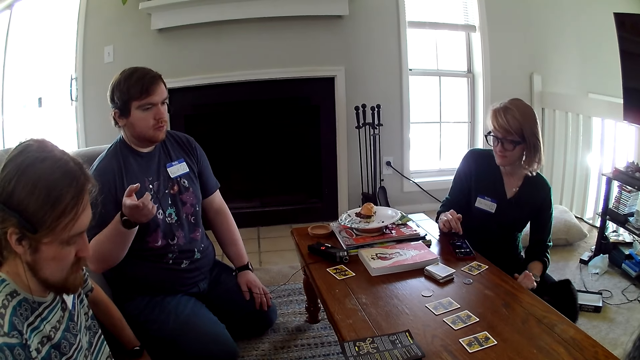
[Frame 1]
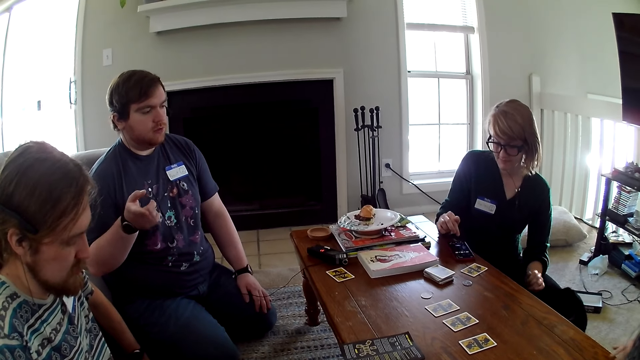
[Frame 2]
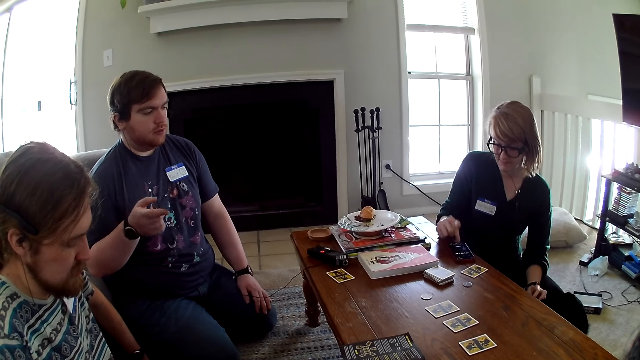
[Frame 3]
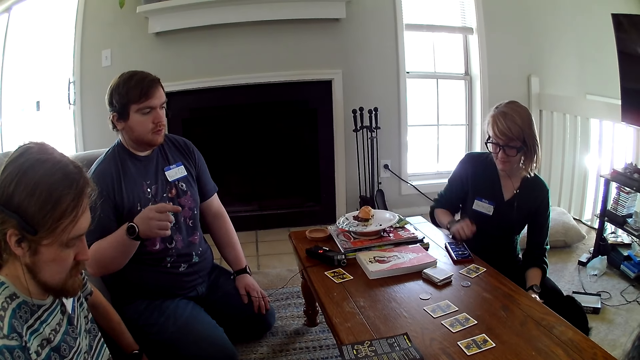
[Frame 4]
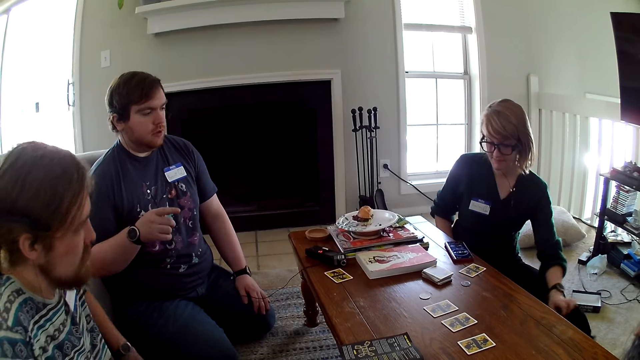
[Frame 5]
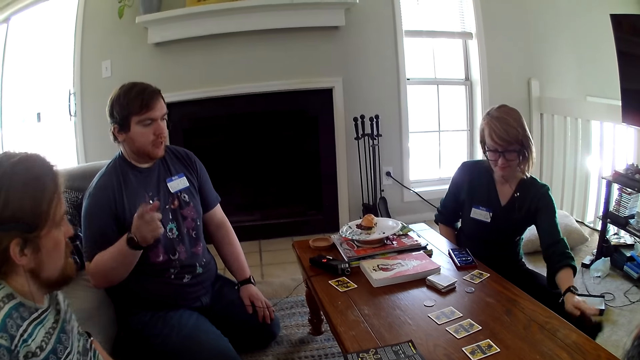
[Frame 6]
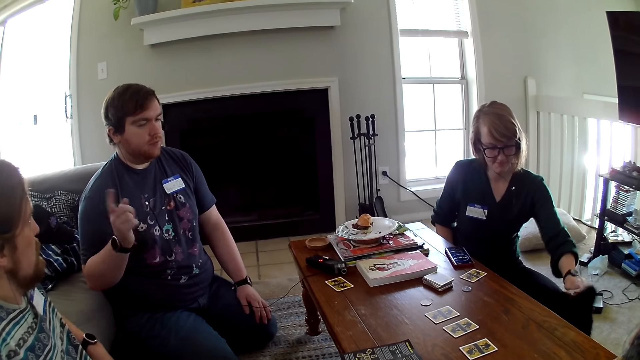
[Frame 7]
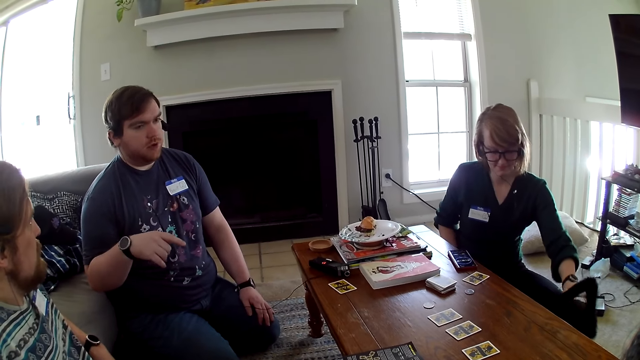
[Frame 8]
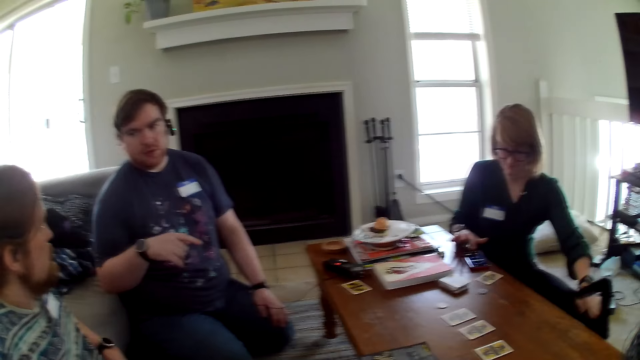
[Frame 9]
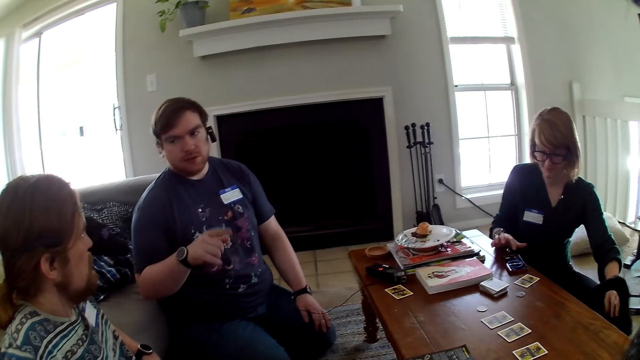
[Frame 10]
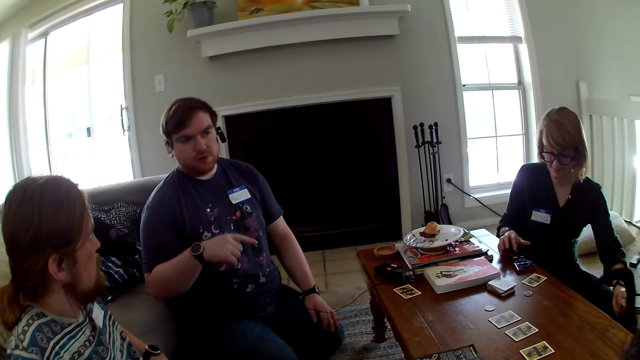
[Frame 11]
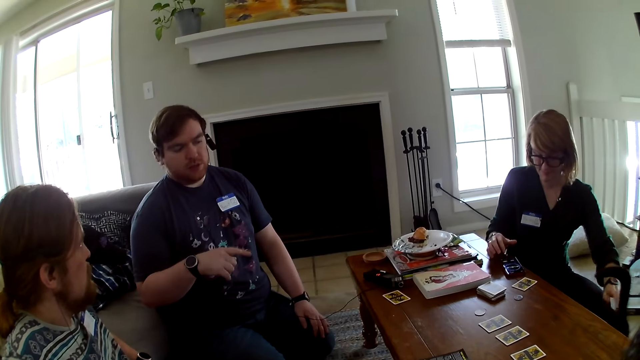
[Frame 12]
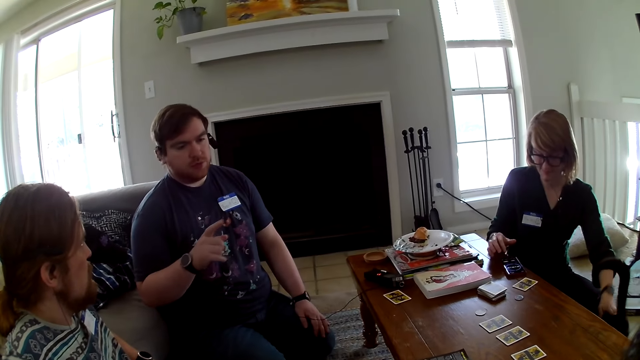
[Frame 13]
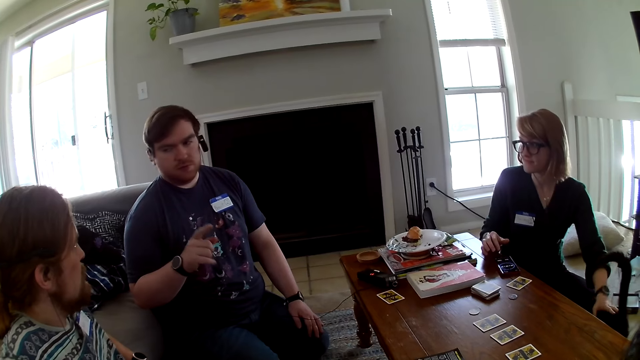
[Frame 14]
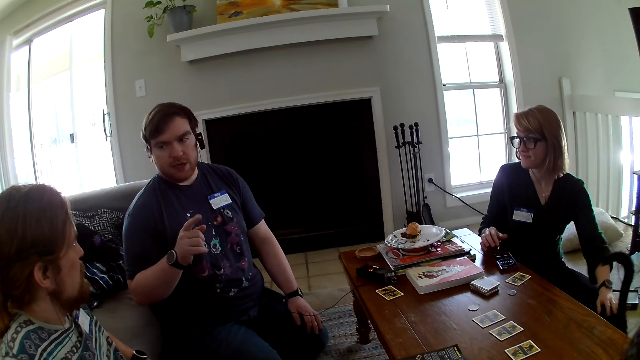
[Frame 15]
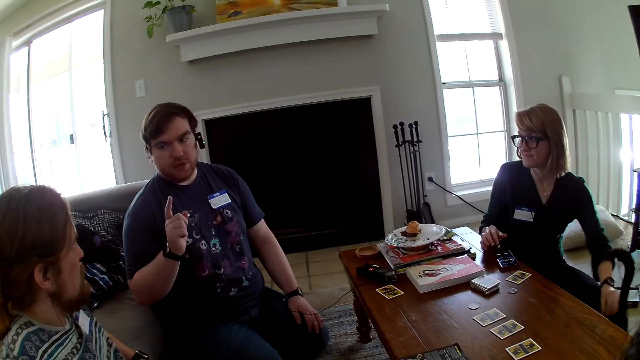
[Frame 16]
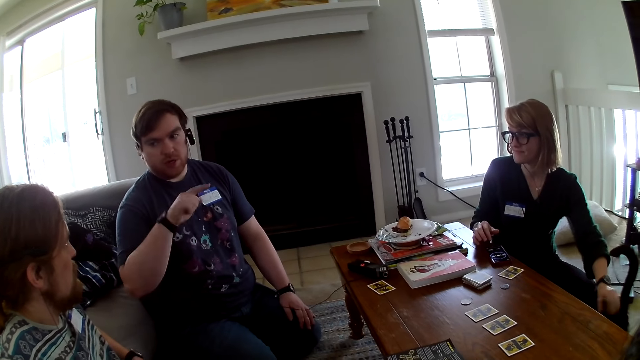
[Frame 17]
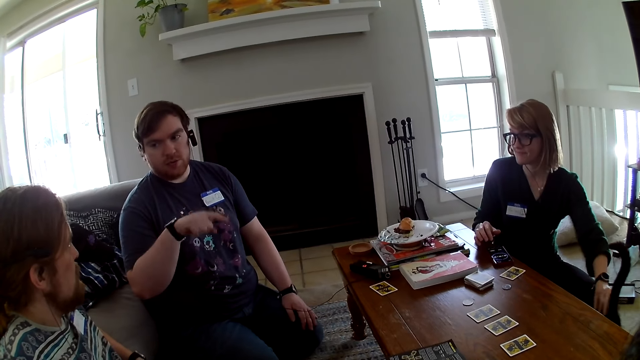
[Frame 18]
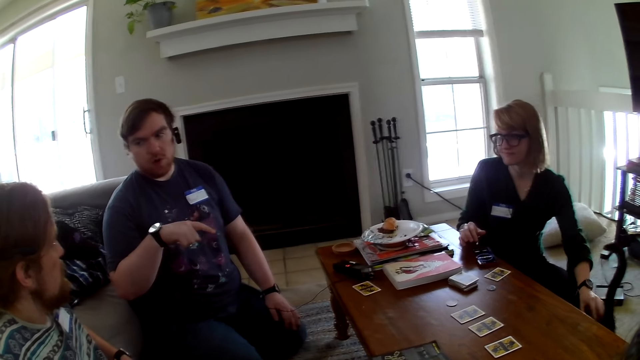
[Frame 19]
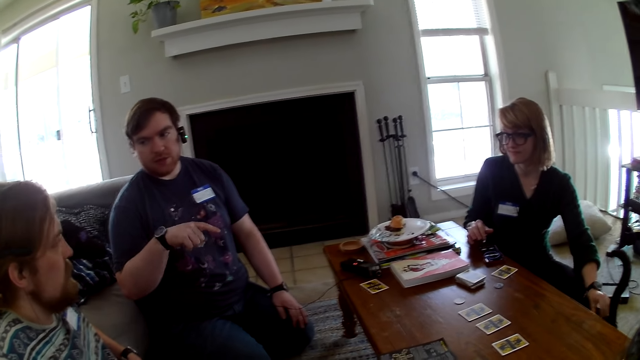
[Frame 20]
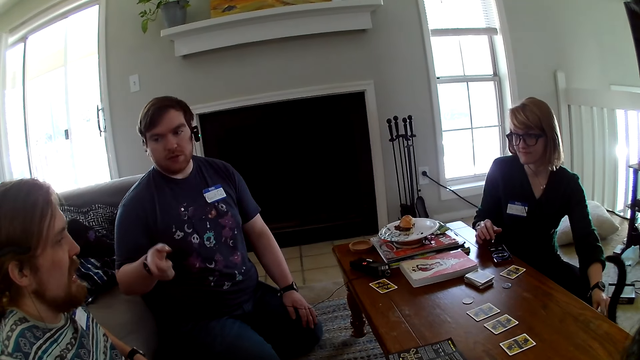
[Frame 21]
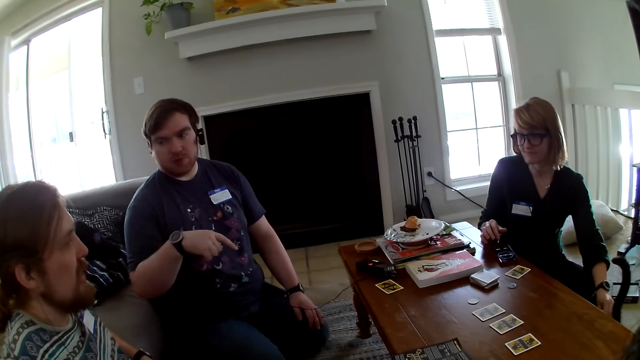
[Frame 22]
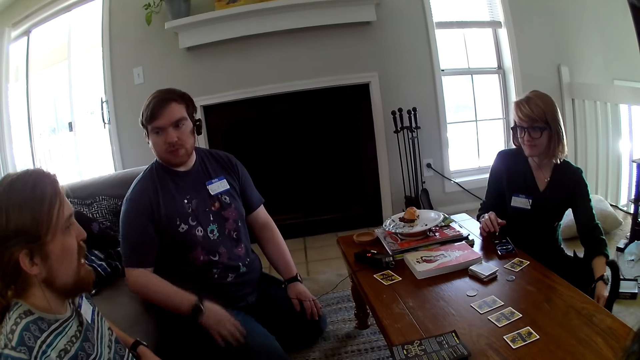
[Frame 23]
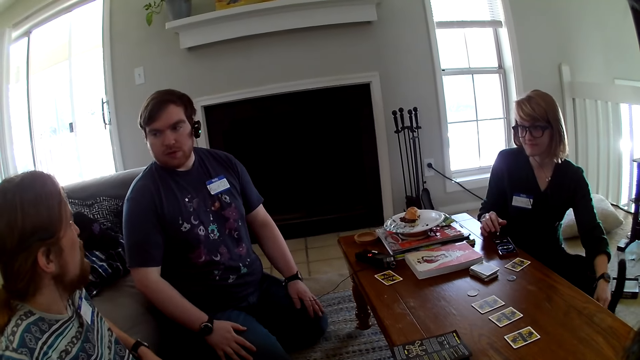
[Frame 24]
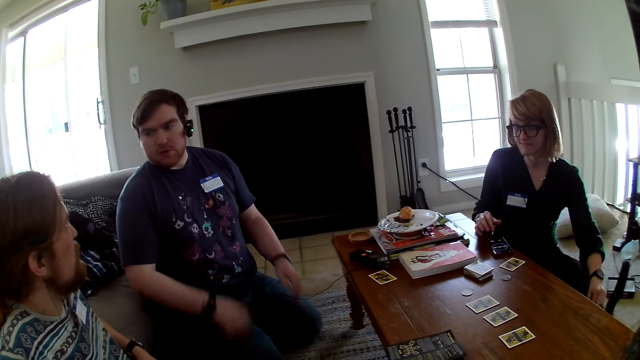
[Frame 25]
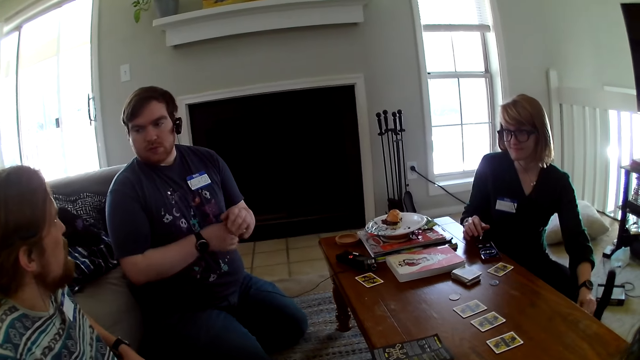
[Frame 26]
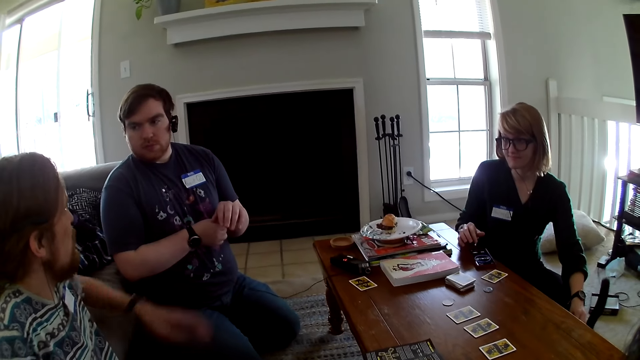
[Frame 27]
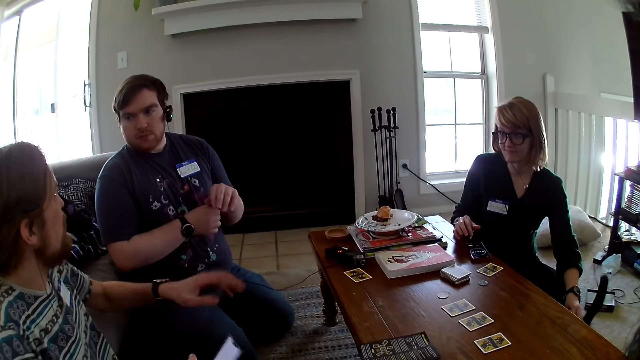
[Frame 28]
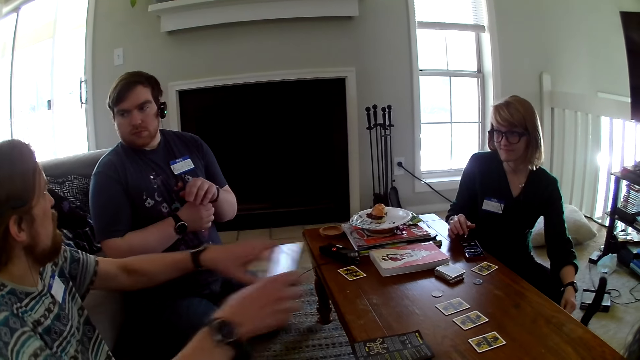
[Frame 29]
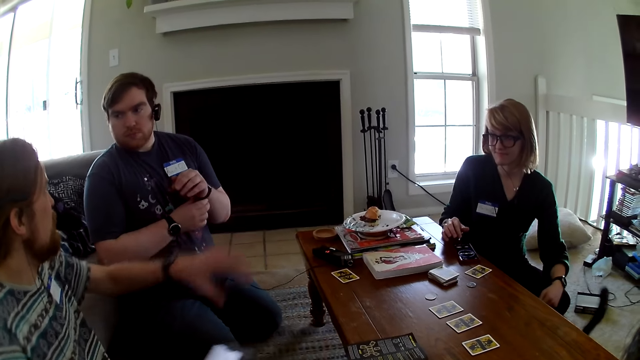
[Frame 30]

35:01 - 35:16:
A man converses with a woman. The woman uses her phone. The woman plays with the cat. The man converses with another man. The woman plays with the cat. The first man converses with the other man. The other man converses with the first man.

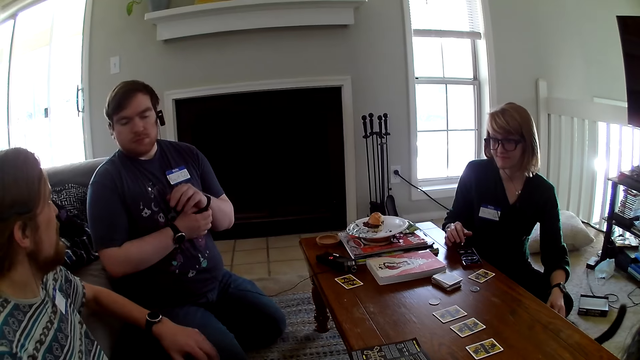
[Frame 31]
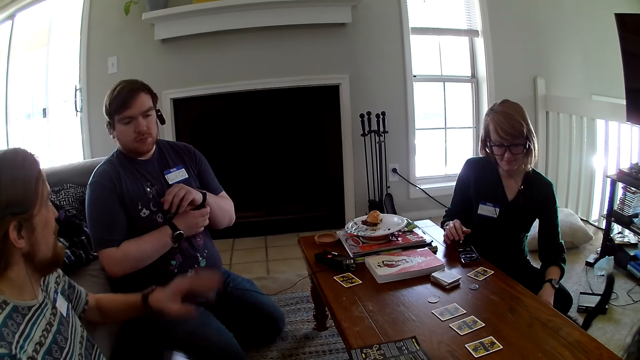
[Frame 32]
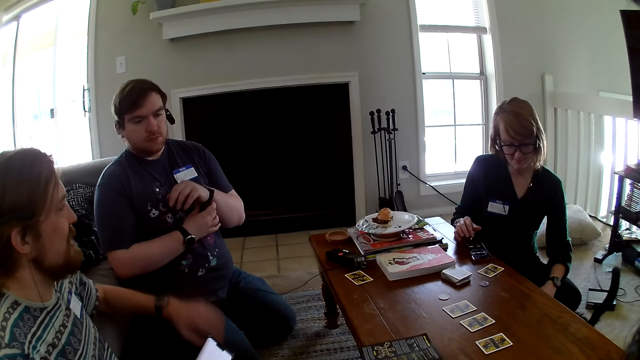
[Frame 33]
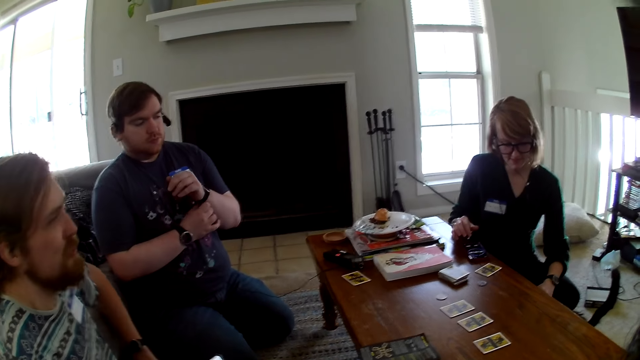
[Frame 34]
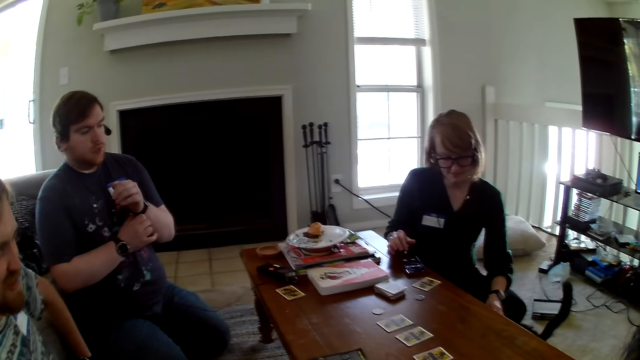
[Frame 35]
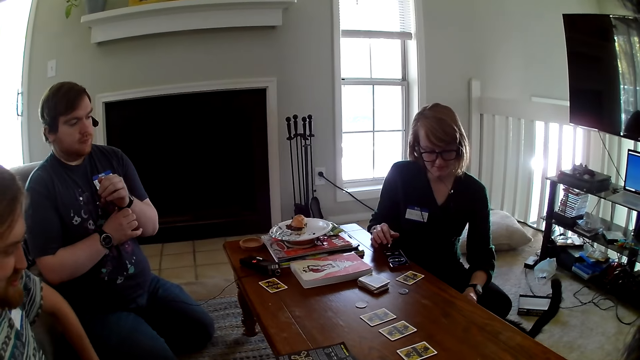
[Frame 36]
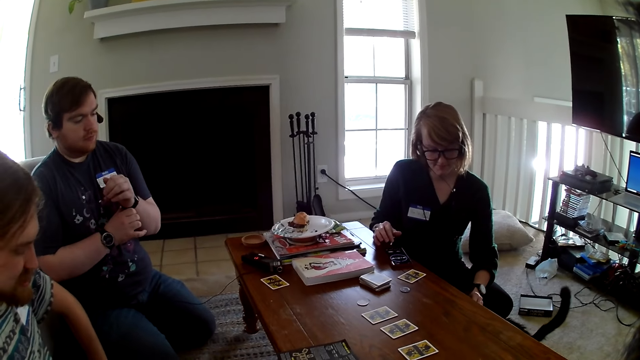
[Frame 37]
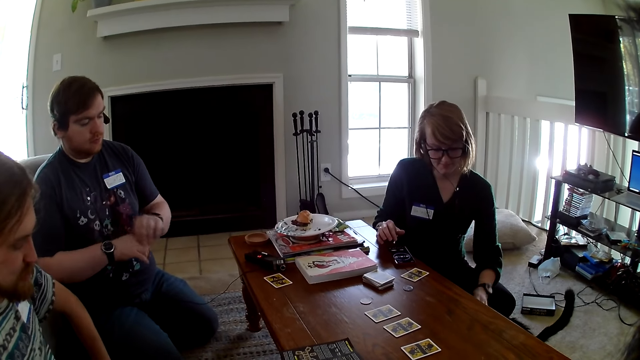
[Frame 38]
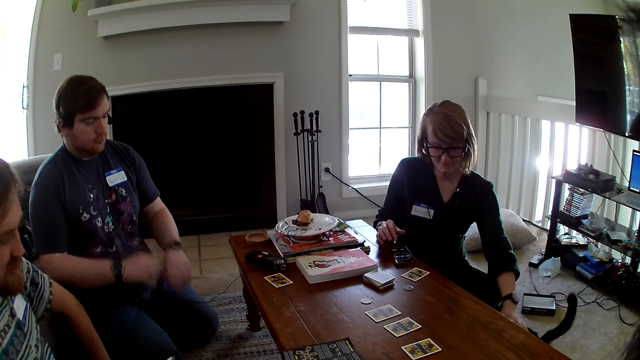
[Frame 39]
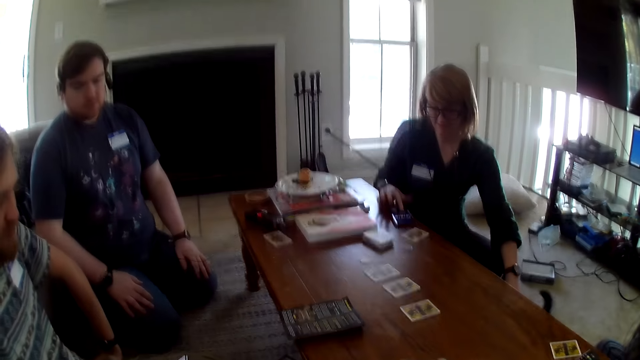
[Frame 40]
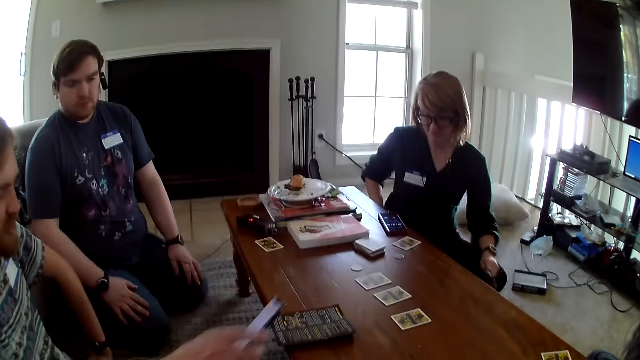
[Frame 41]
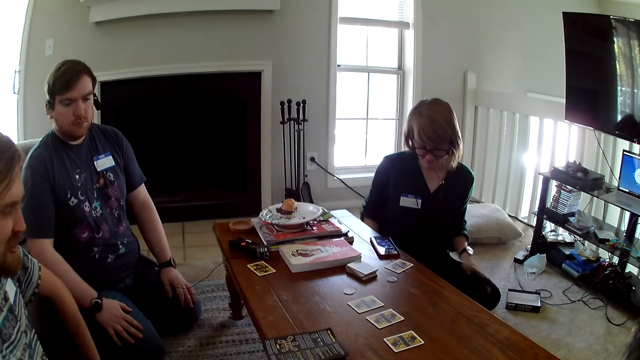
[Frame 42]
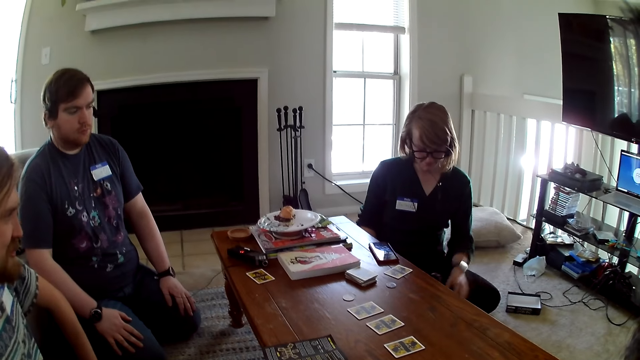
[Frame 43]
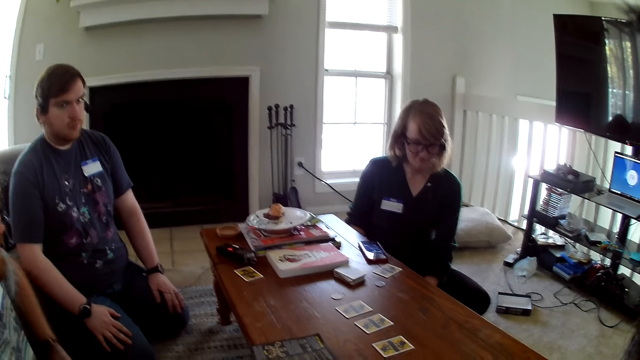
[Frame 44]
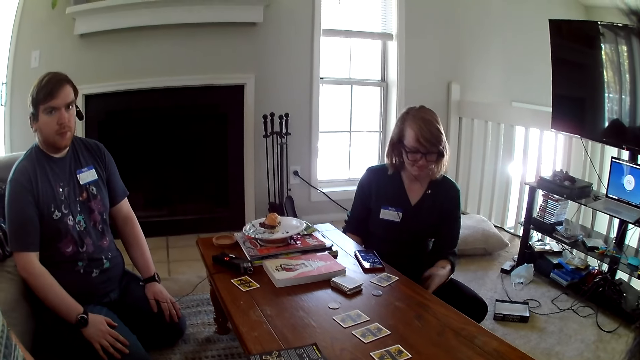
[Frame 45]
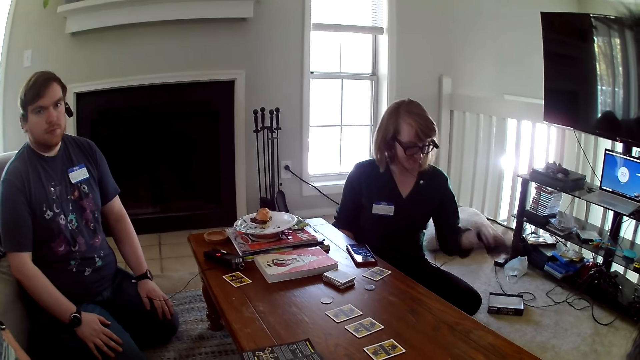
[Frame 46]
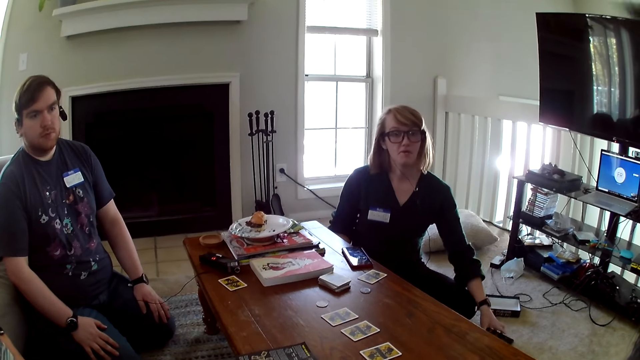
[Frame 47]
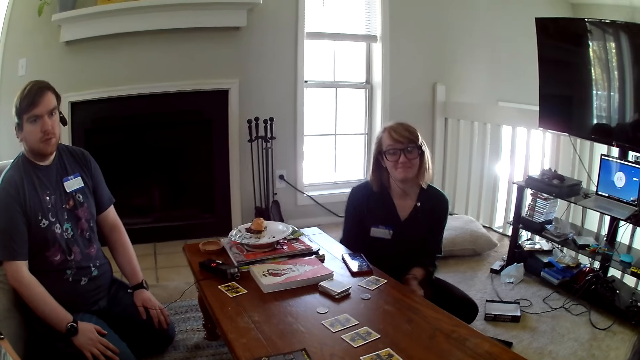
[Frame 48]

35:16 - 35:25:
A woman plays with the cat.
